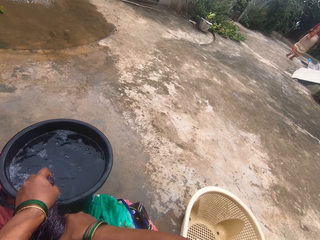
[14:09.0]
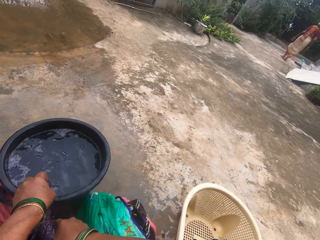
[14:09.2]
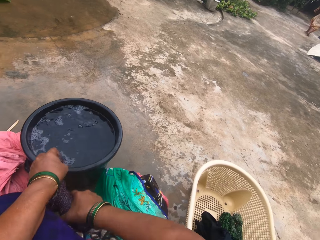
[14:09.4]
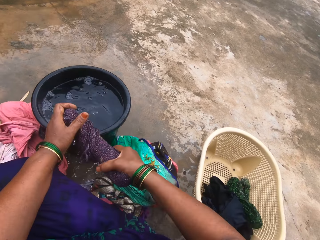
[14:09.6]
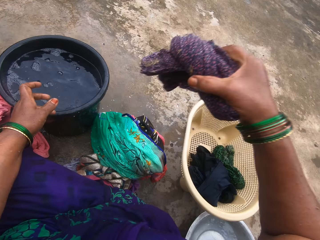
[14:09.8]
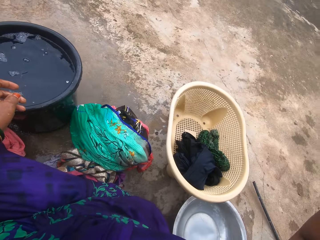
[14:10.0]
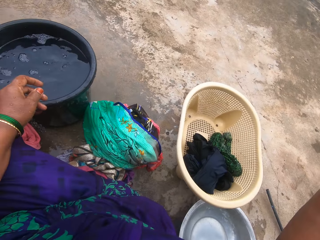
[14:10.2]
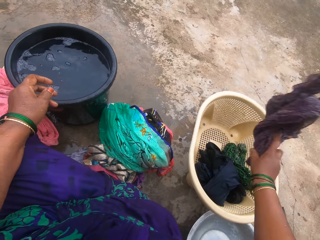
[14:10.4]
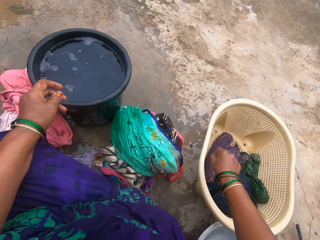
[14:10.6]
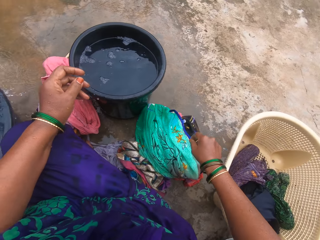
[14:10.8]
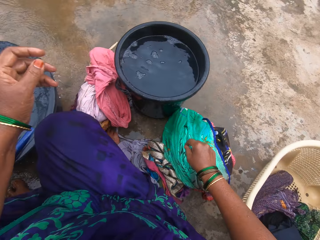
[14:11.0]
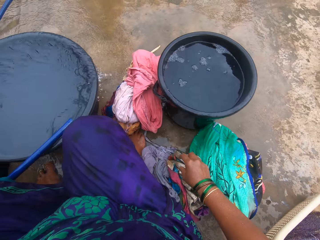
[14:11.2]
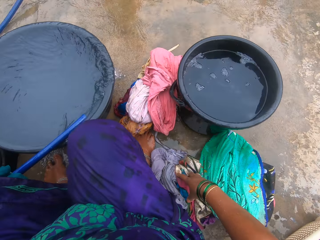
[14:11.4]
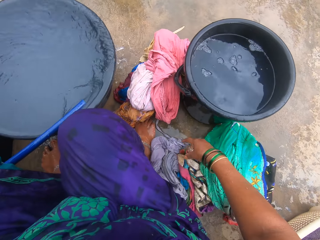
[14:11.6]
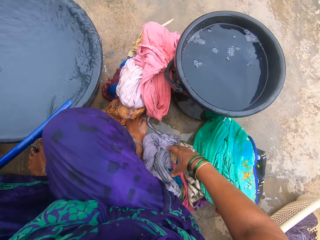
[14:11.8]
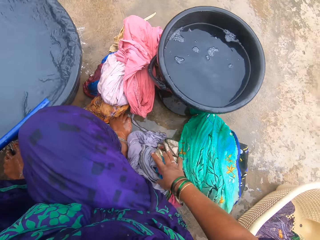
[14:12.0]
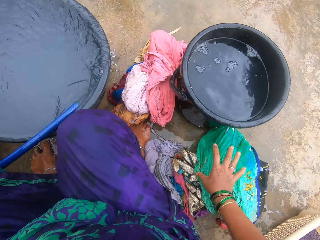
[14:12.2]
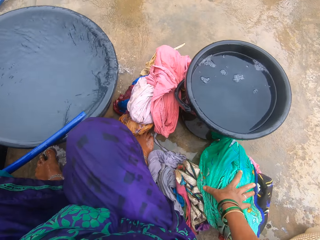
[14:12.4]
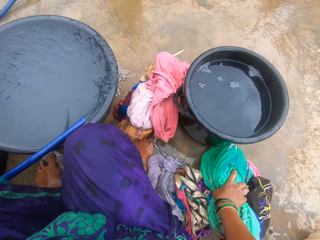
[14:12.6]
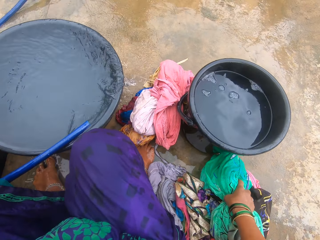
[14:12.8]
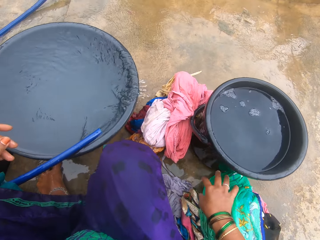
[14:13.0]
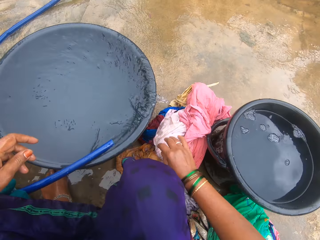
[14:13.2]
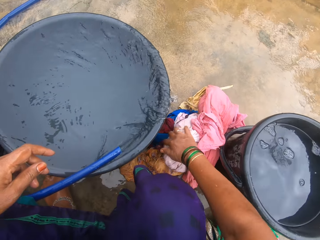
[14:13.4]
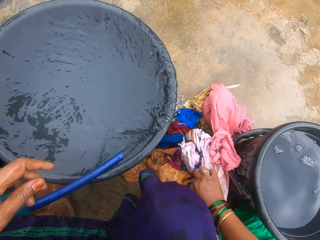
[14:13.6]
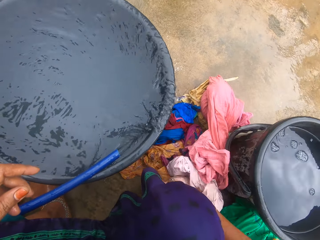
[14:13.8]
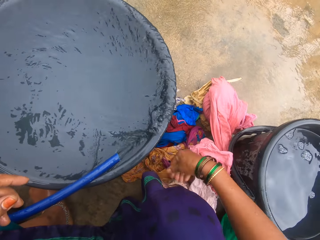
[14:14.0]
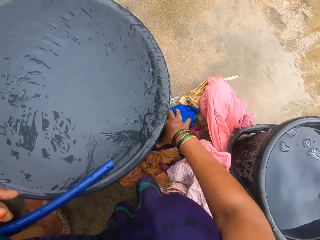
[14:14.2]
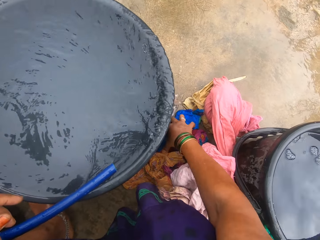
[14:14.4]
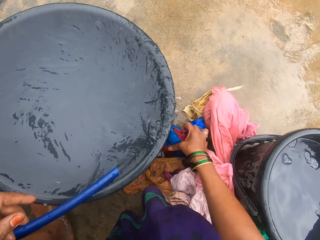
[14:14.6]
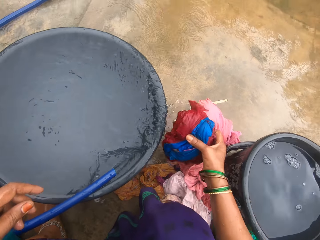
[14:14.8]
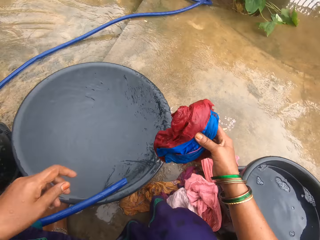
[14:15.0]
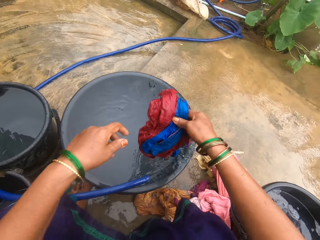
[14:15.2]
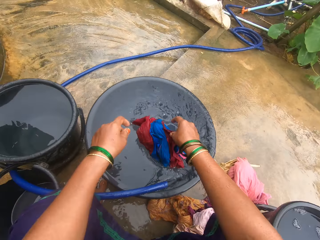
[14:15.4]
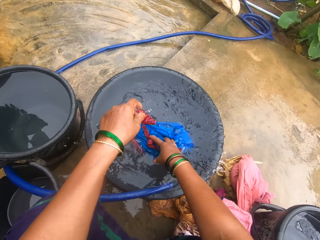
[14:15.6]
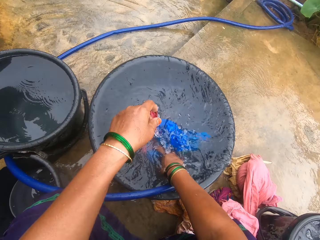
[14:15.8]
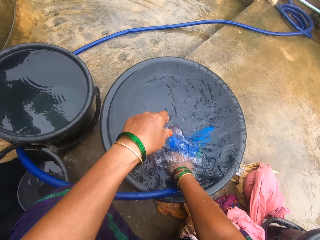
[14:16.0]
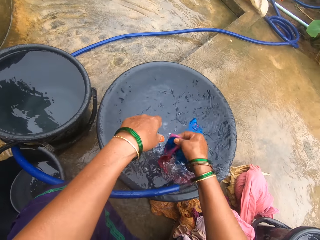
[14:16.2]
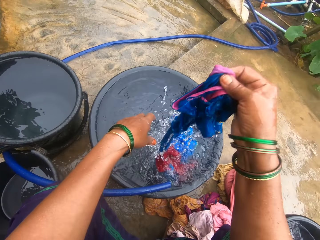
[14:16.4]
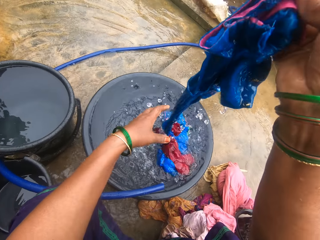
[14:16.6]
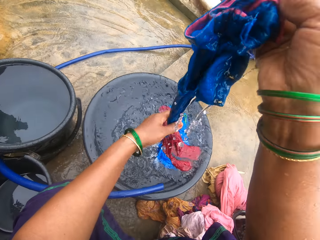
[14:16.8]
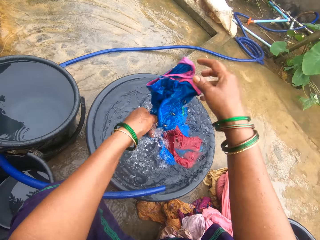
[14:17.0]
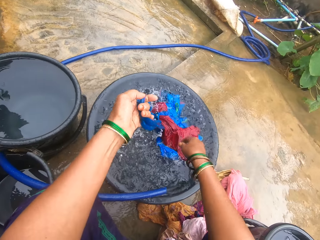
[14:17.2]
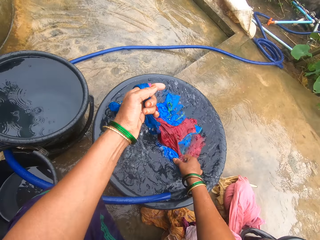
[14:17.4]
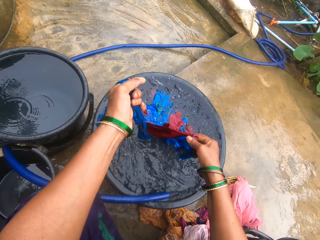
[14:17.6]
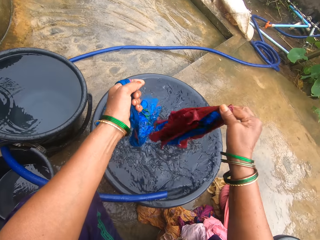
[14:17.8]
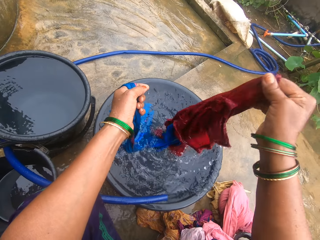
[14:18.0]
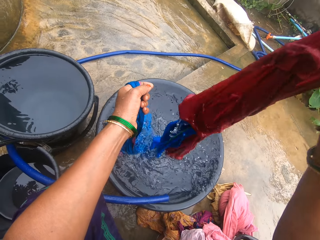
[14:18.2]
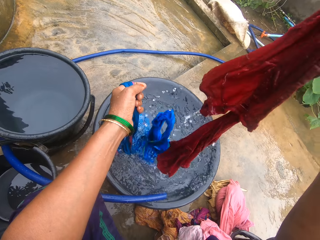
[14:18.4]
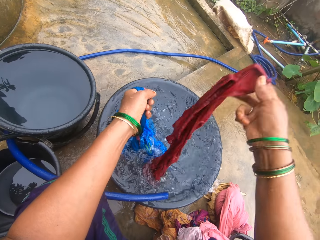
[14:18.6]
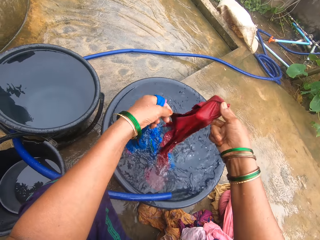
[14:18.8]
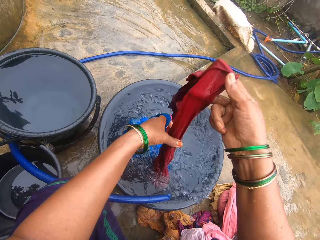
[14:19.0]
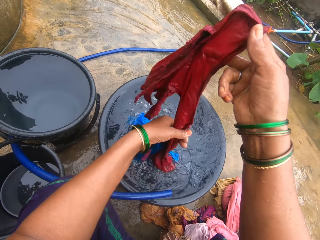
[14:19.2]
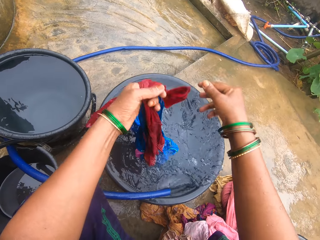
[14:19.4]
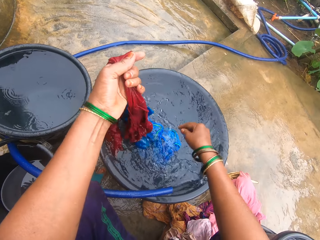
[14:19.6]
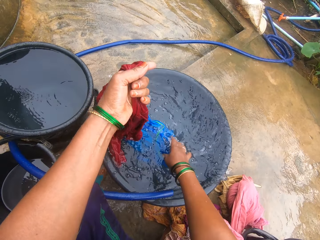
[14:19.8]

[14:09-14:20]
The camera wearer puts the cloth in a bucket. They throw the cloth into the basket. They pick up the cloth. They touch a green material. They pick up a blue and red cloth from the floor. They put the cloth in water. They dip the cloth into the water.

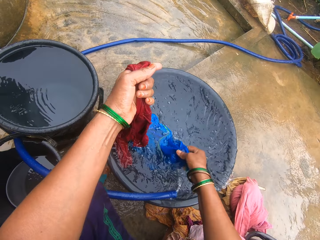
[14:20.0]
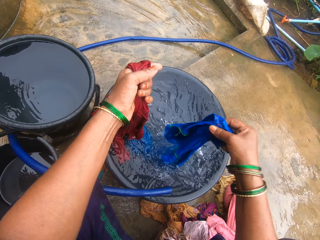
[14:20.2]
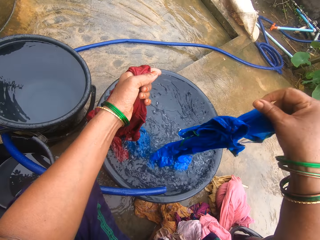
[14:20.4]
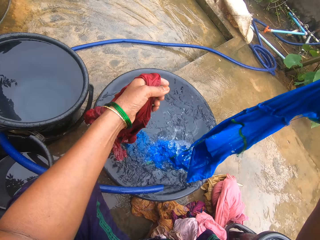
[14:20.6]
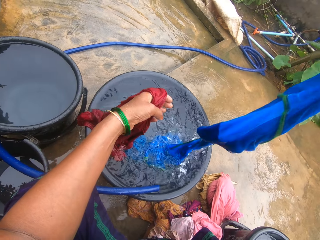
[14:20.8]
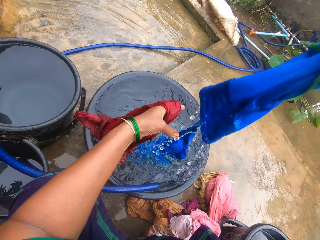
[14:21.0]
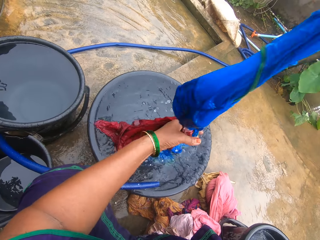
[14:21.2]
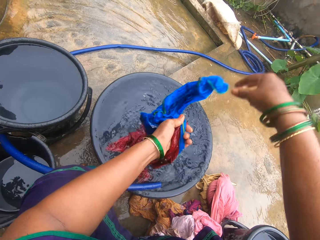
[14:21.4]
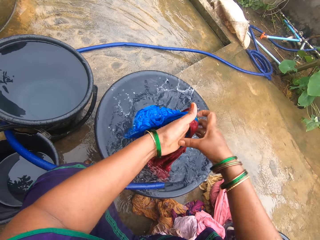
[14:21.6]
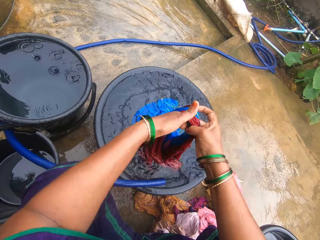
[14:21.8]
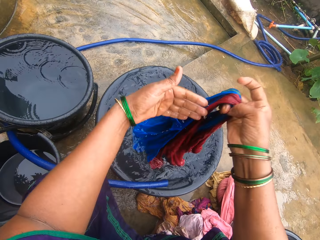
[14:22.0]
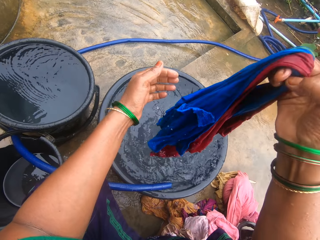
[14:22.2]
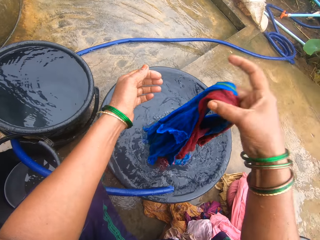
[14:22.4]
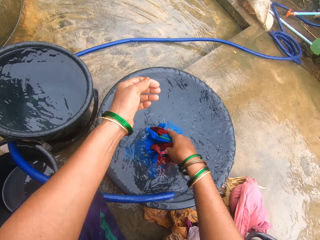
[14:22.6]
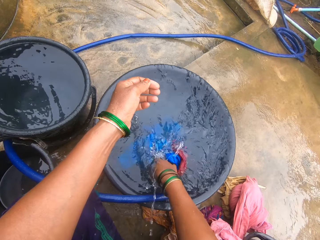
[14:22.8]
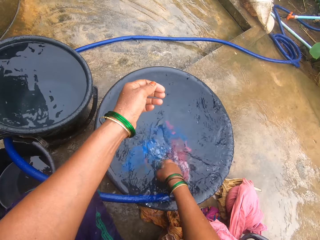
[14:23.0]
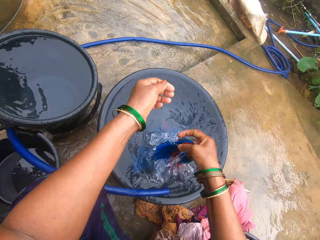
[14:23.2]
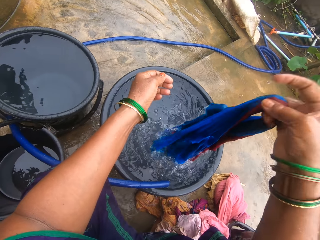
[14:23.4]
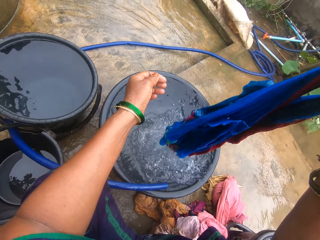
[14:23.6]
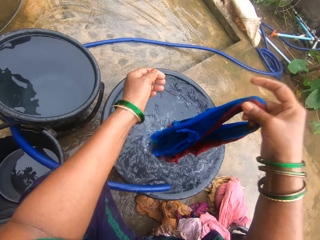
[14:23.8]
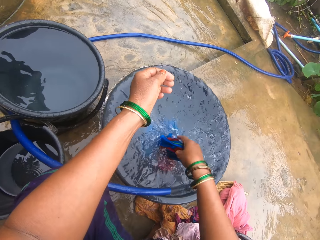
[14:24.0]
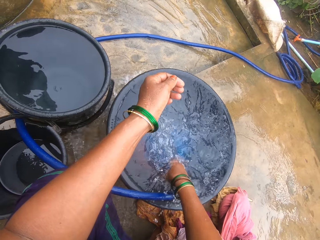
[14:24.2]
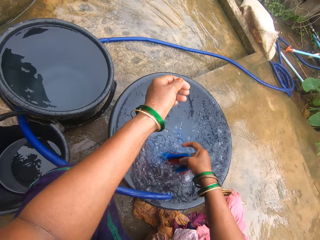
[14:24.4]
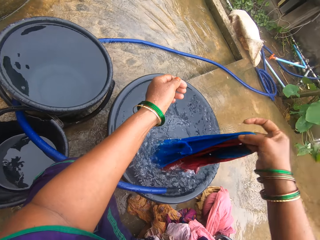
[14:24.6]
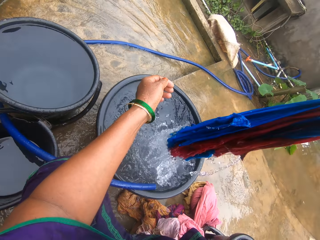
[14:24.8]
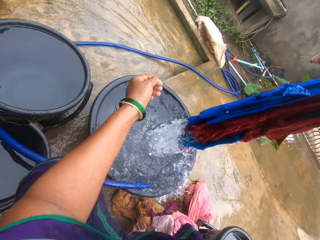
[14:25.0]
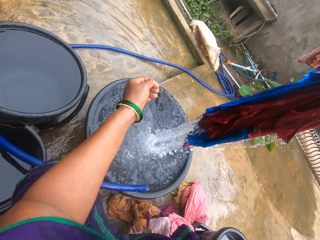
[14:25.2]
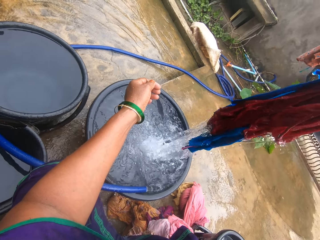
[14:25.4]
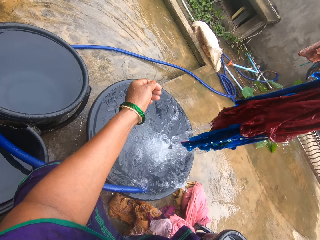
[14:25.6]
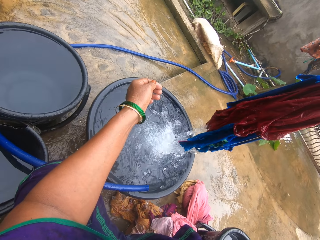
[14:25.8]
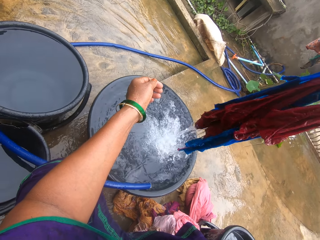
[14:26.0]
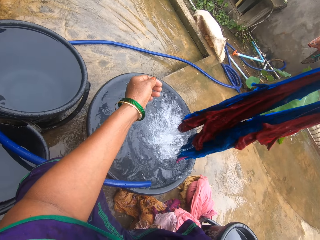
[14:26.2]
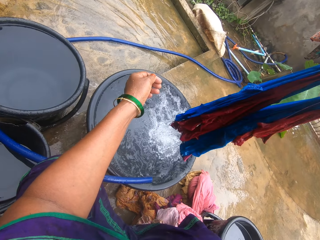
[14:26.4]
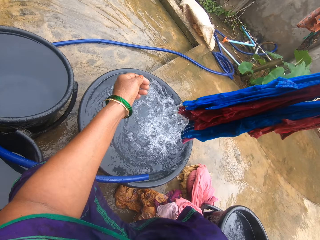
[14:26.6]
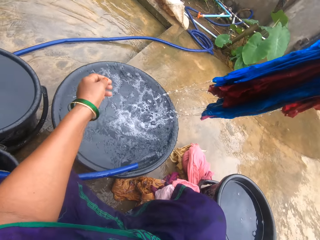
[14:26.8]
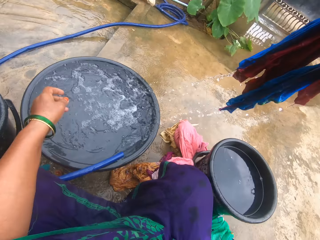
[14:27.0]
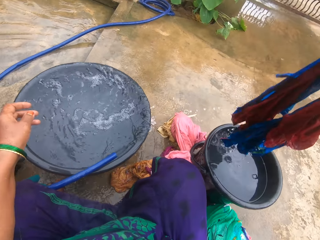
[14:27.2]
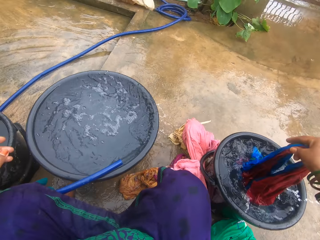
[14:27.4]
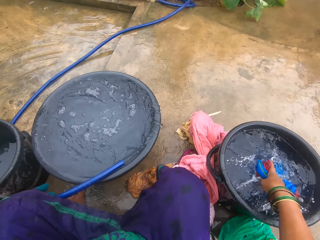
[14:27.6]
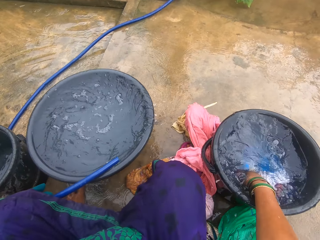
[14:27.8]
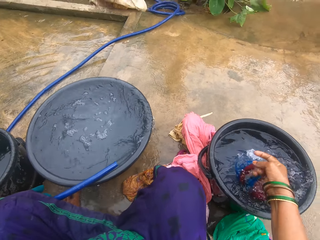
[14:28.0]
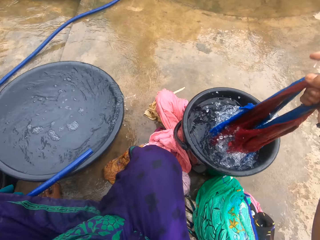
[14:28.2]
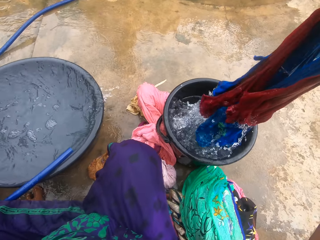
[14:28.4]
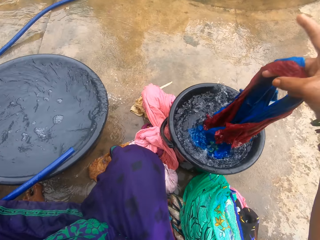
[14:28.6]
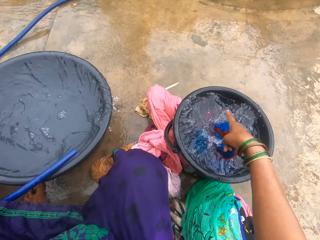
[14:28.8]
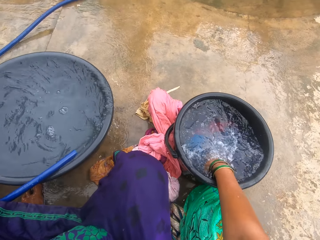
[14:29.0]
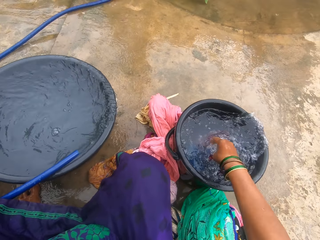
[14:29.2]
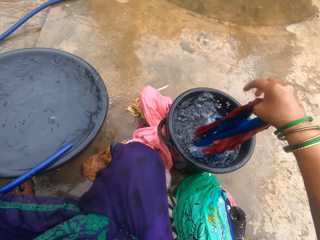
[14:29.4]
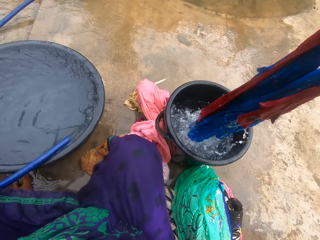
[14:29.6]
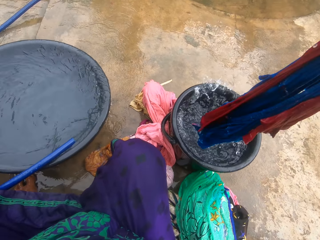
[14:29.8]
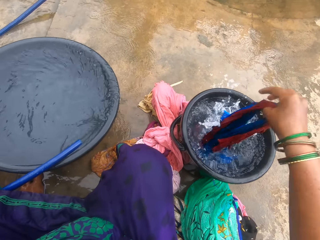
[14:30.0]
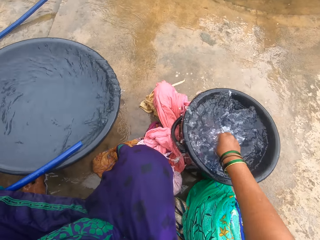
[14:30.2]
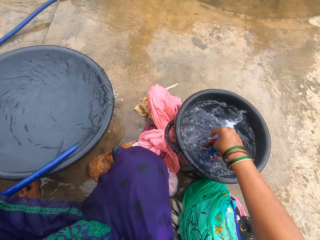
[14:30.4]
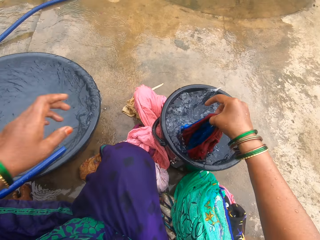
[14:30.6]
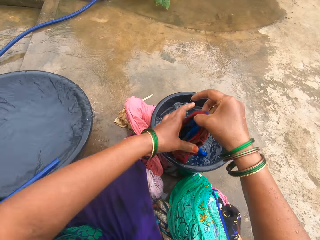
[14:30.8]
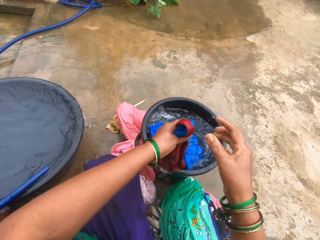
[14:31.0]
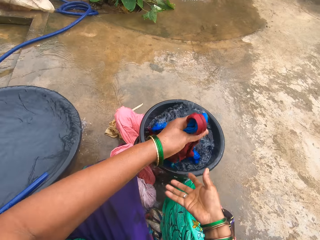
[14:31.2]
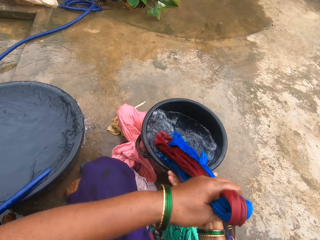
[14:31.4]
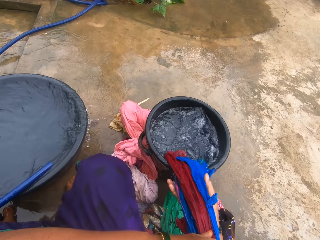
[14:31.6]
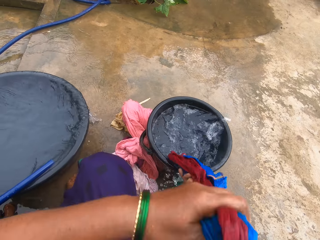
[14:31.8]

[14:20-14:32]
The camera wearer dips the cloth into the water again. They dip the red and blue into the other water. They put the cloth in the water.
